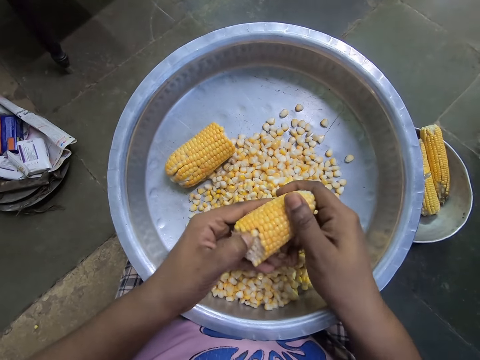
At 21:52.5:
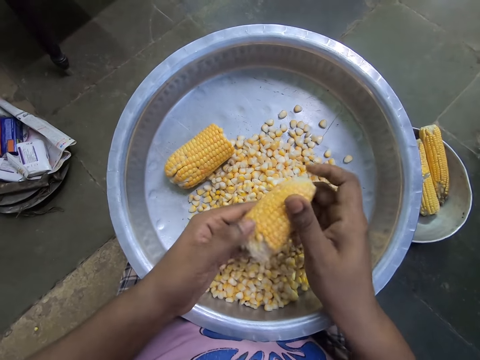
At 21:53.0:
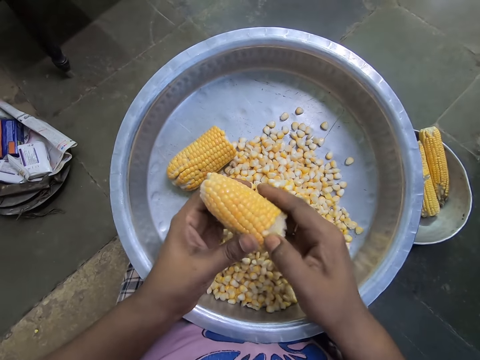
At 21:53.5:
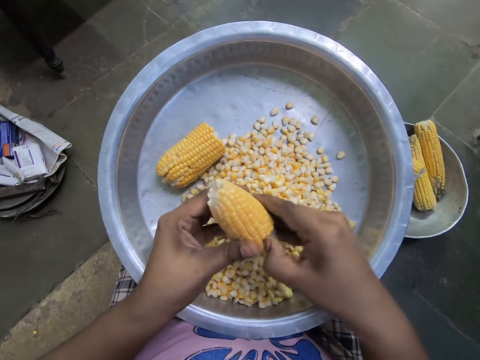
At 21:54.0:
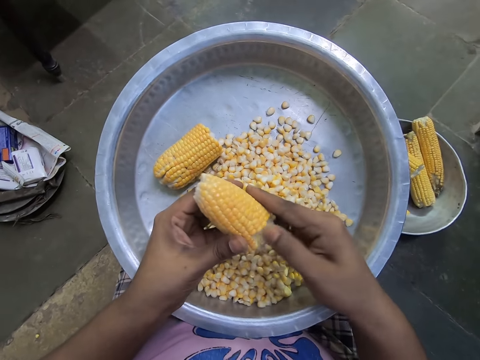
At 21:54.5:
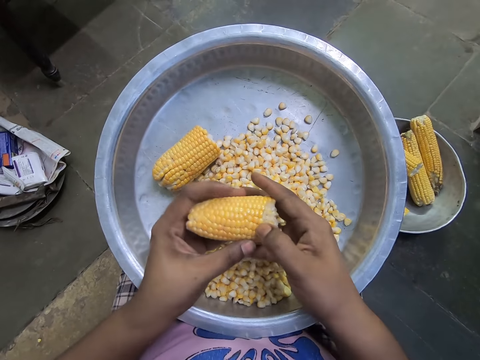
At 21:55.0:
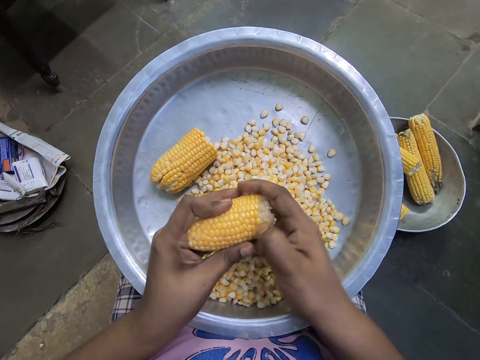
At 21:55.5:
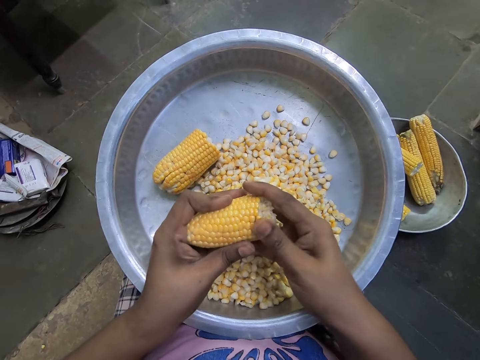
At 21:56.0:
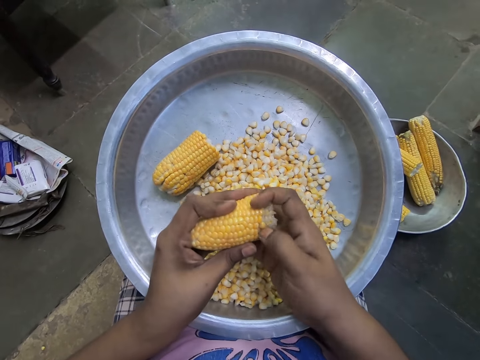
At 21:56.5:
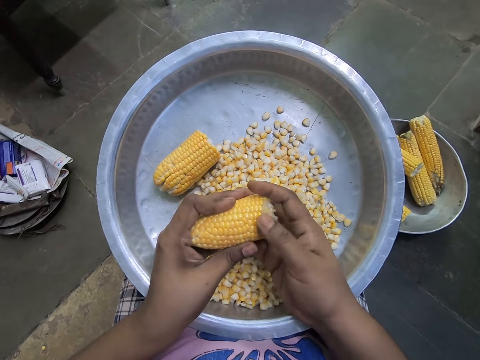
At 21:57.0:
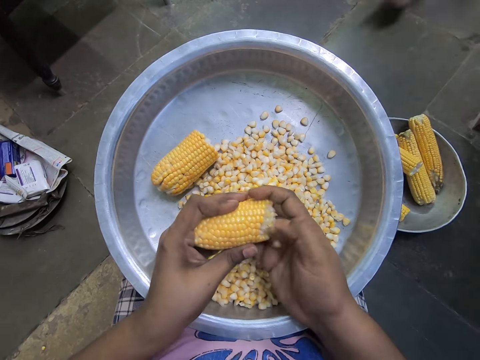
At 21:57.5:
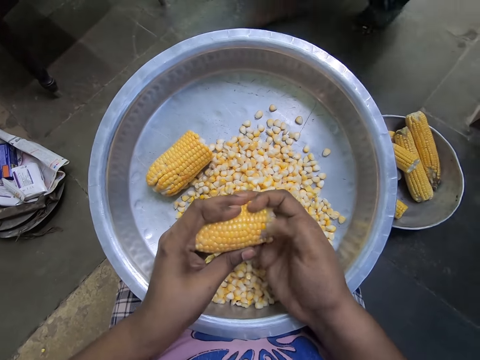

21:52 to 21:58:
The camera wearer turns the corn in her hands. She peels the grains off the corn in her left hand into the bowl on her lap with her right hand.

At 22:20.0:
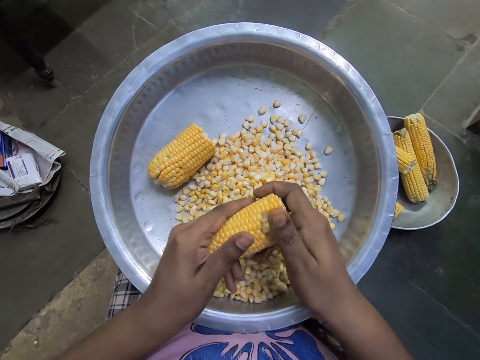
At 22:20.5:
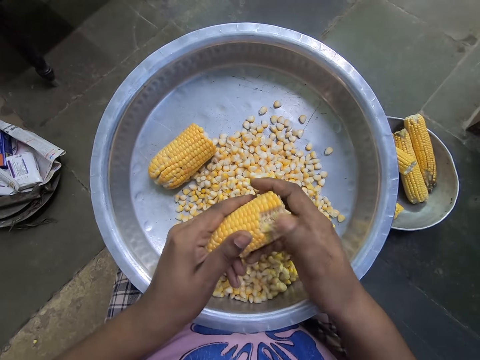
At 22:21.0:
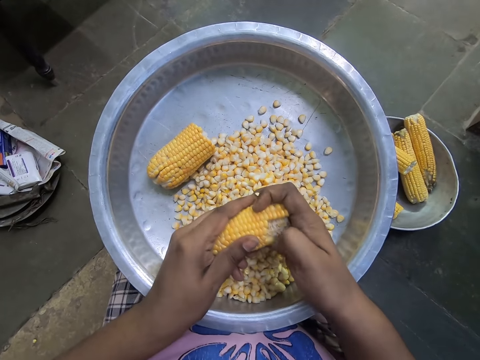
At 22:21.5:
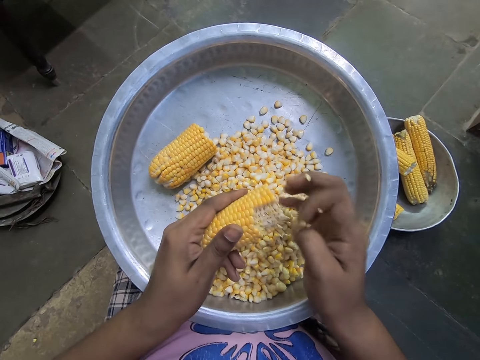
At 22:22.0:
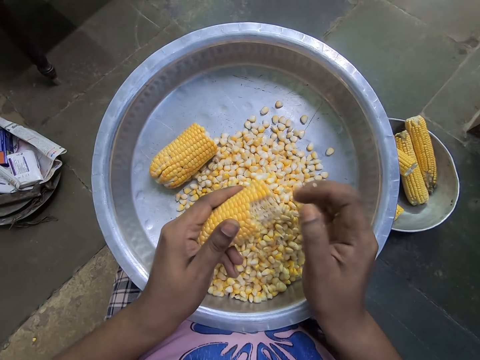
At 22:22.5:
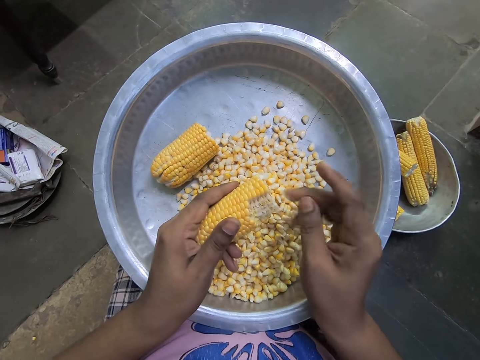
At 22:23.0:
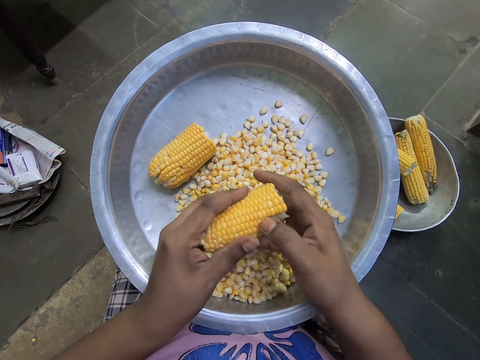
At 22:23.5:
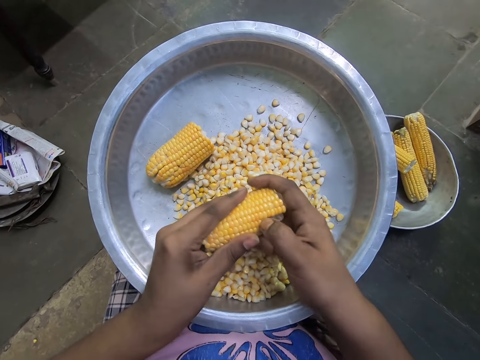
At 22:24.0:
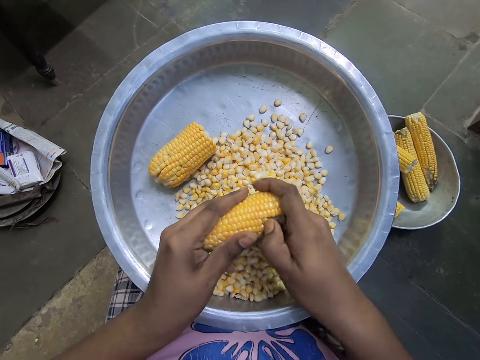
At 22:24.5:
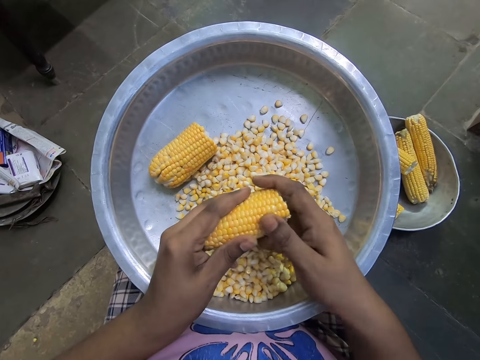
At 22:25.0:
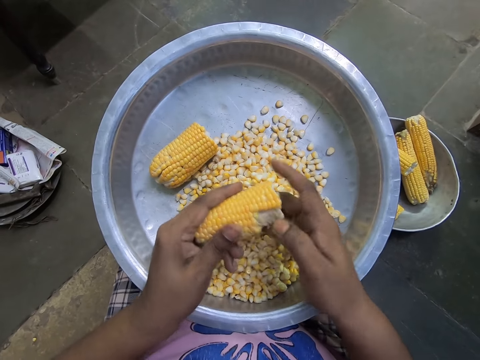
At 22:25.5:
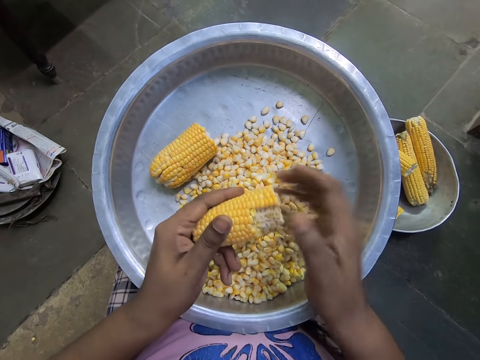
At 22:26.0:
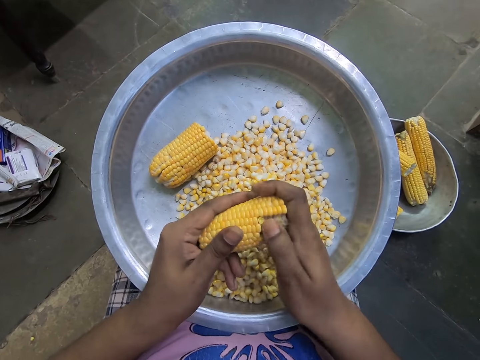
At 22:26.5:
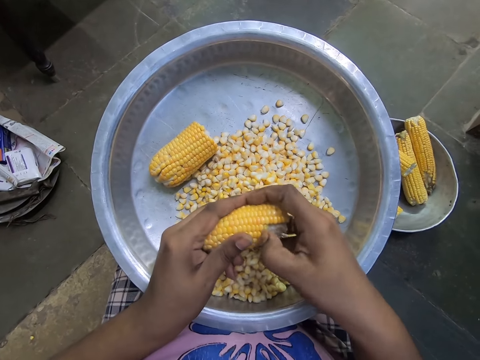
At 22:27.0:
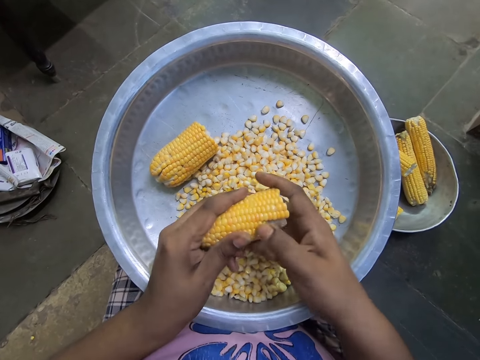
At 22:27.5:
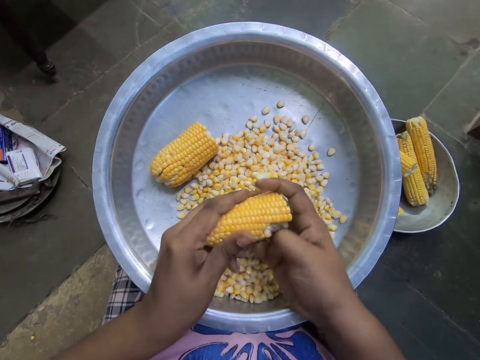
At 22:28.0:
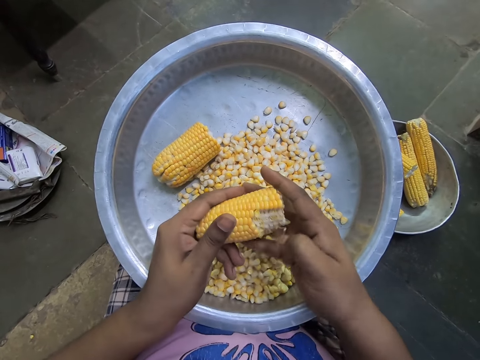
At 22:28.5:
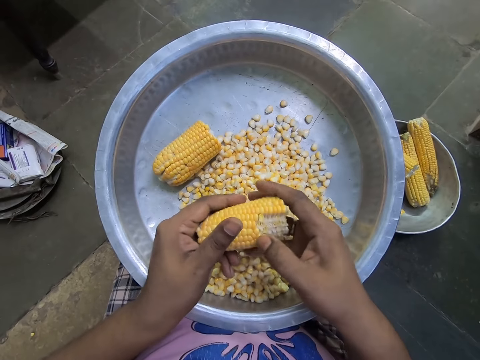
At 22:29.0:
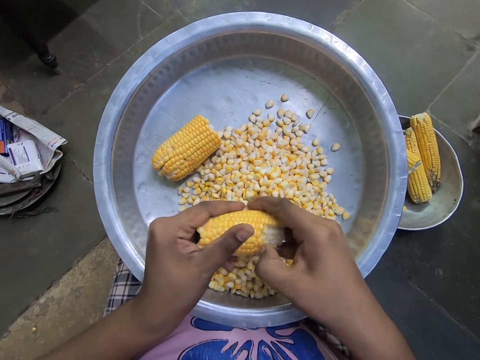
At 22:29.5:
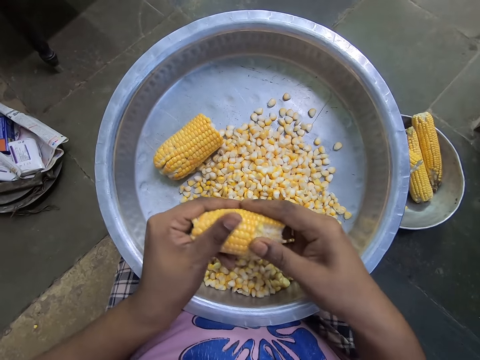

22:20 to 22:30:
The camera wearer cleans her right hand. She peels the grains off the corn in her left hand into the bowl on her lap with her right hand.

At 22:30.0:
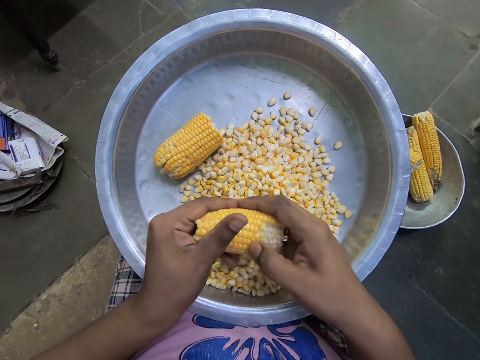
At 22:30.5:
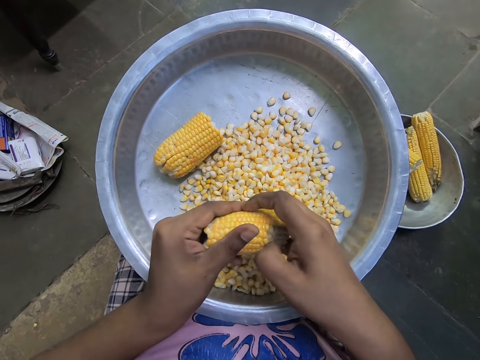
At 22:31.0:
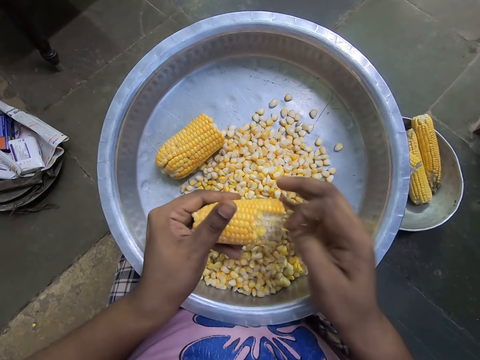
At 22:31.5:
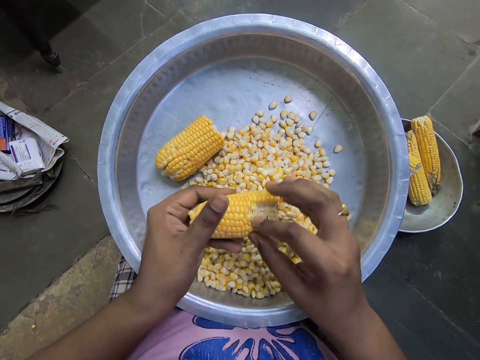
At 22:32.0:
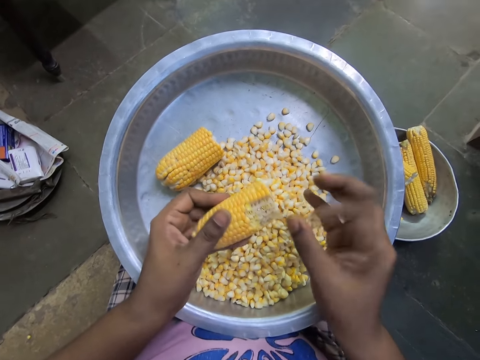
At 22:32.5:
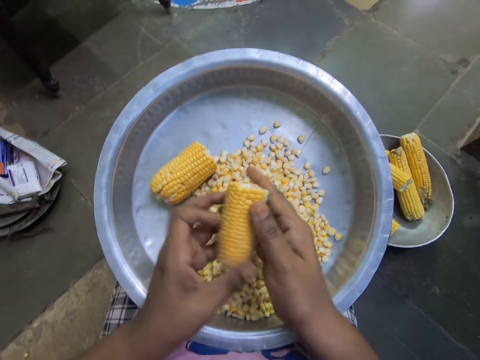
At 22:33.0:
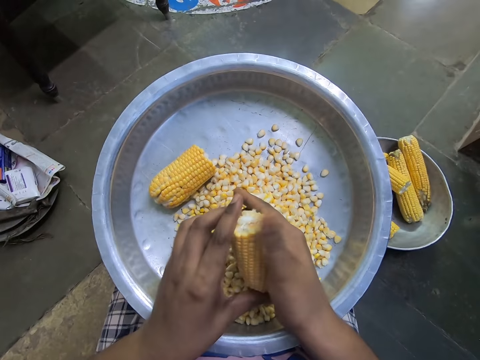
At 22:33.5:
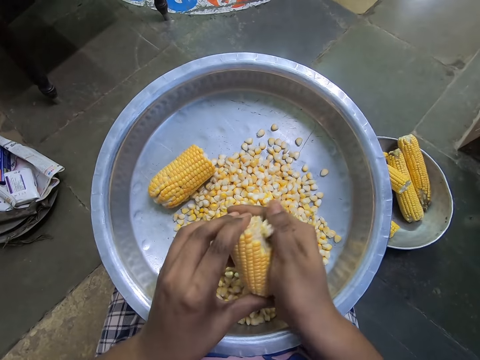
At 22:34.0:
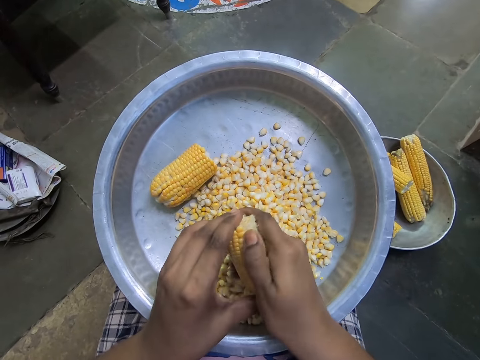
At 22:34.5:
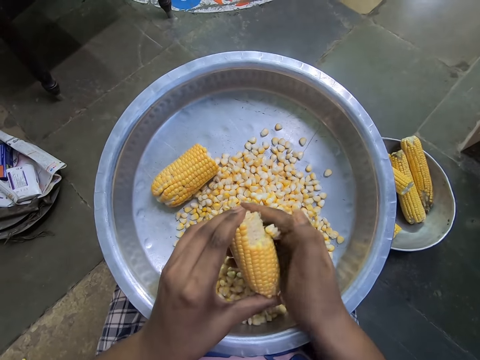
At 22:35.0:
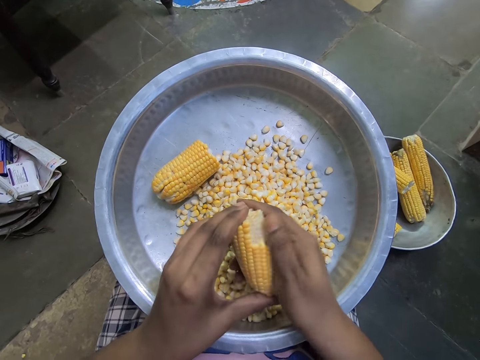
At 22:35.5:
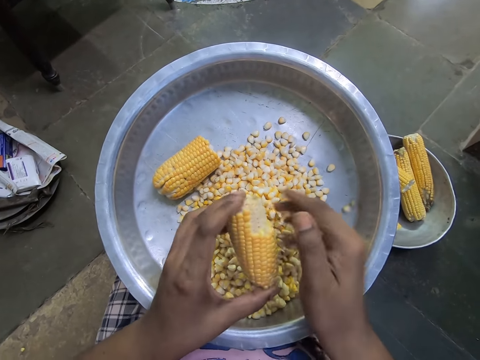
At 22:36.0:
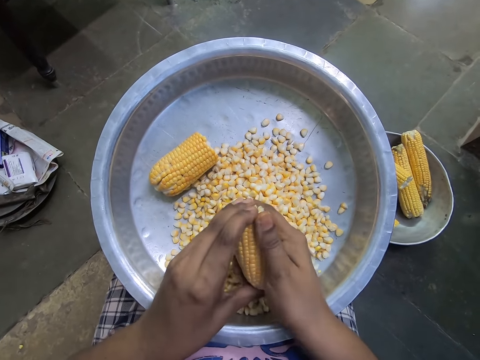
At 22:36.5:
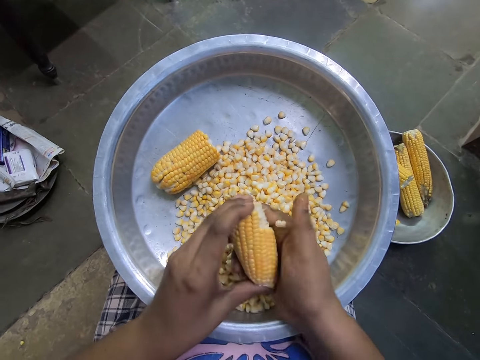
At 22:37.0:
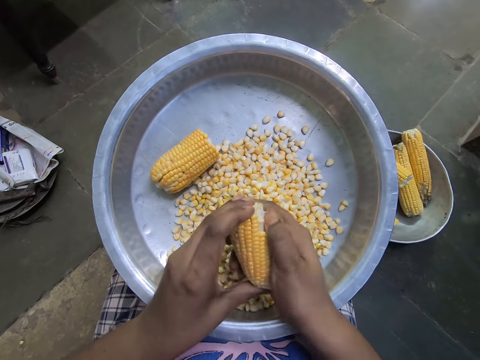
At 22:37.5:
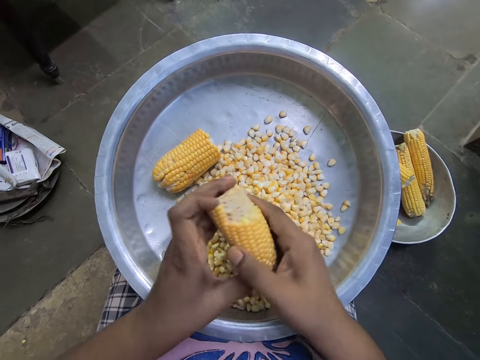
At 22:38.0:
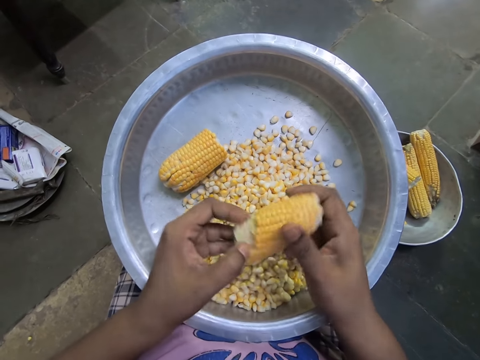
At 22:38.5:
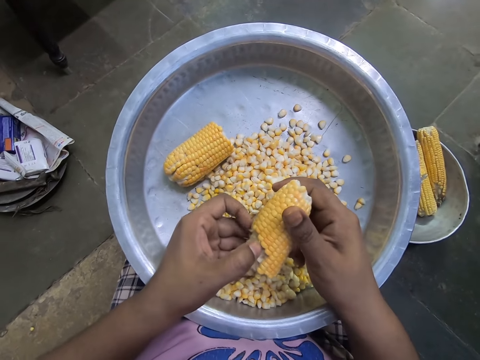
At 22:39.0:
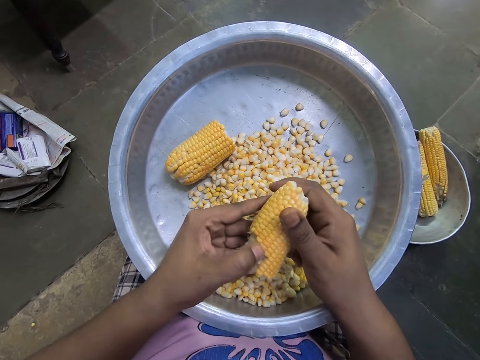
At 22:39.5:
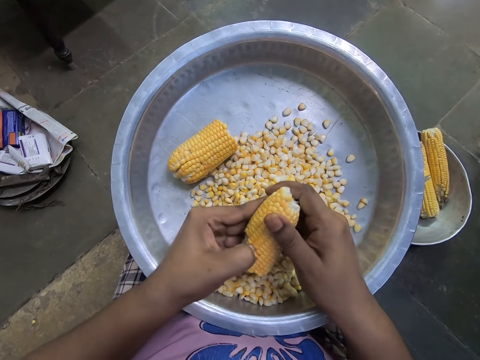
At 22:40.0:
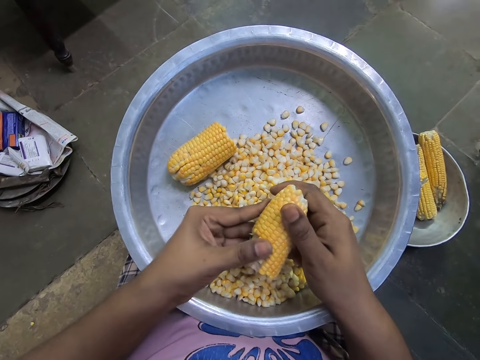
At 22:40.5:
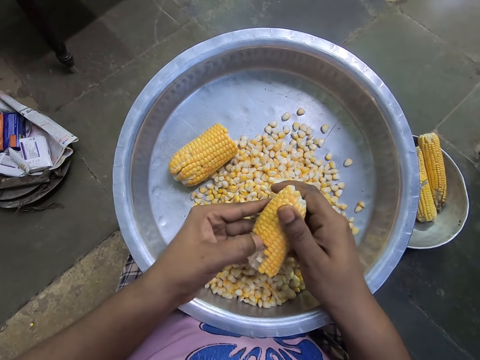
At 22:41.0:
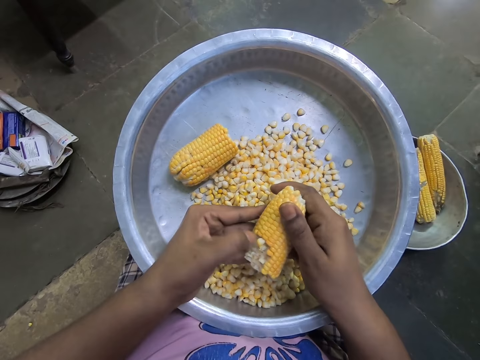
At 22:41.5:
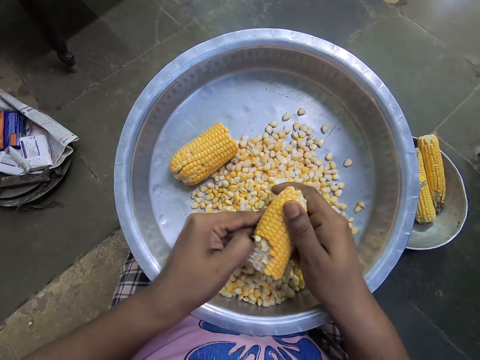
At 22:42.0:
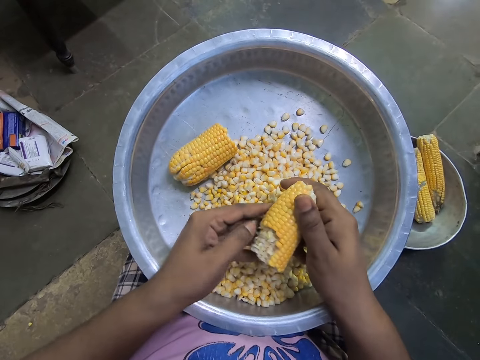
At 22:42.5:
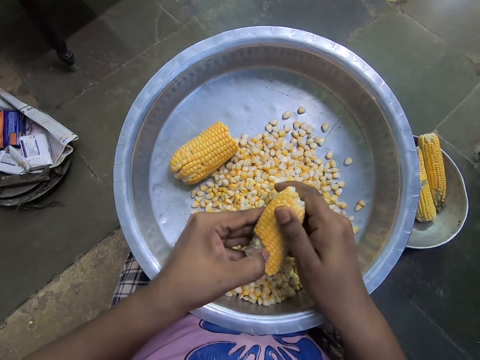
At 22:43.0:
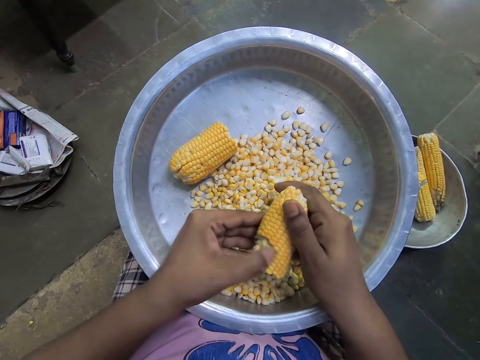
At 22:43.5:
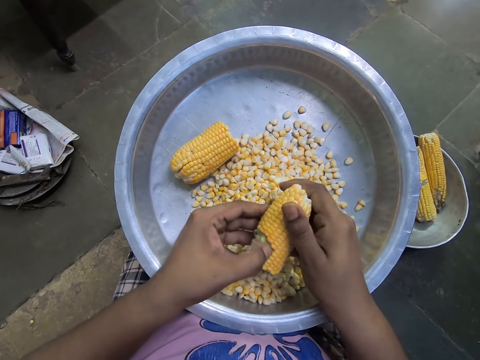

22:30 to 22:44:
The camera wearer adjusts the corn with her hands. She peels the grains off the corn in her left hand into the bowl on her lap with her right hand. She turns the corn in her hands. She peels the grains off the corn in her right hand into the bowl on her lap with her left hand.
